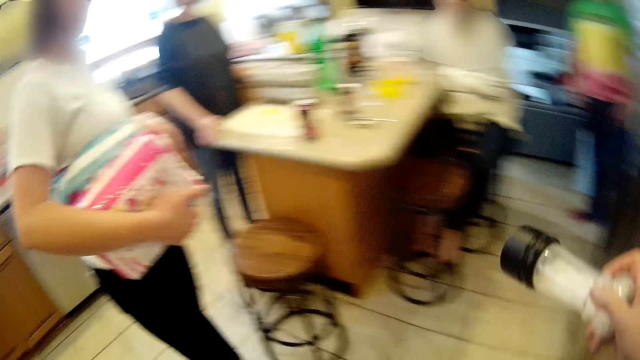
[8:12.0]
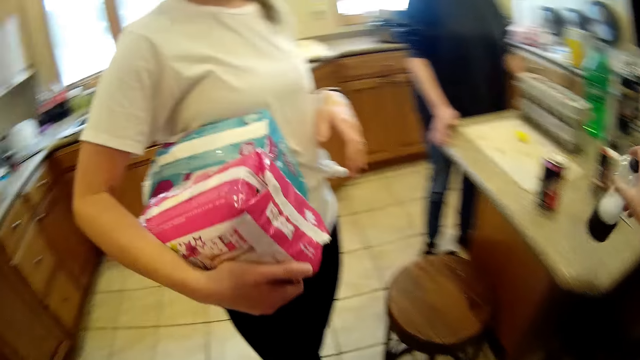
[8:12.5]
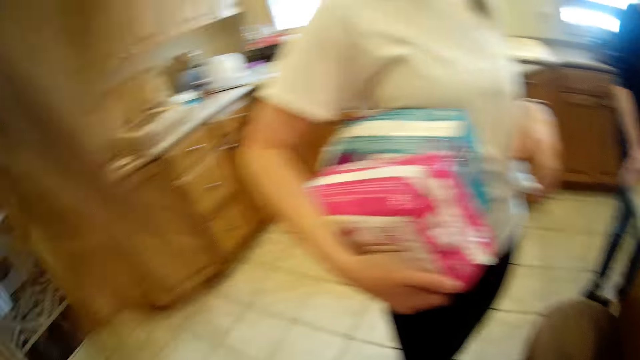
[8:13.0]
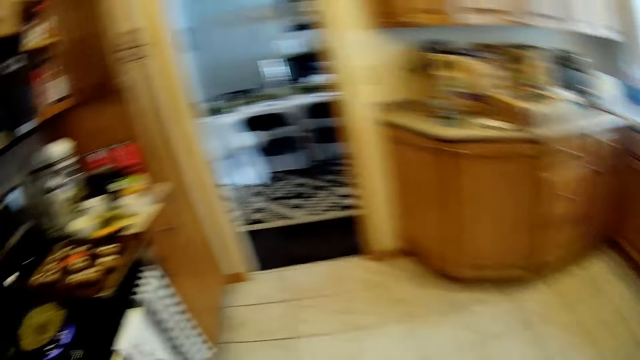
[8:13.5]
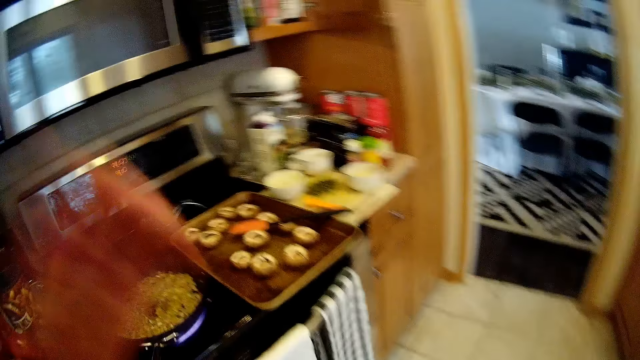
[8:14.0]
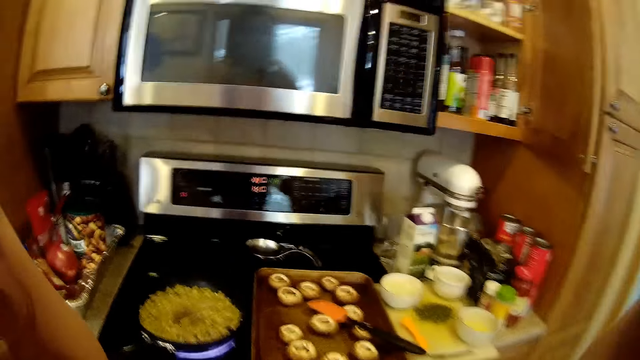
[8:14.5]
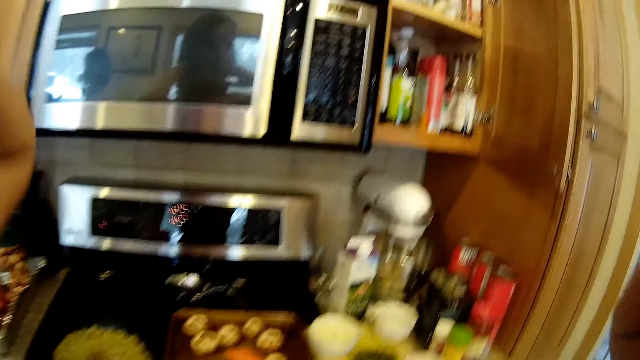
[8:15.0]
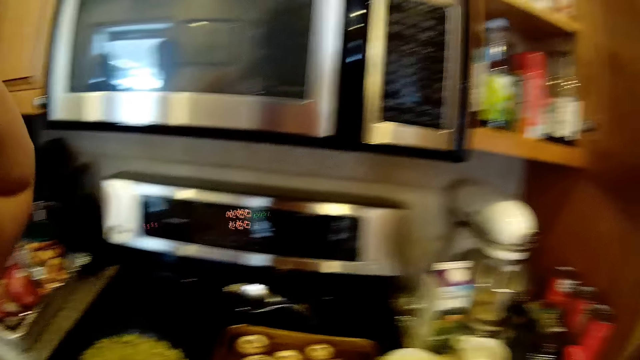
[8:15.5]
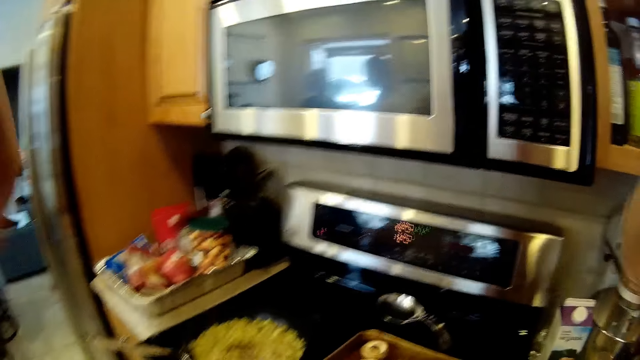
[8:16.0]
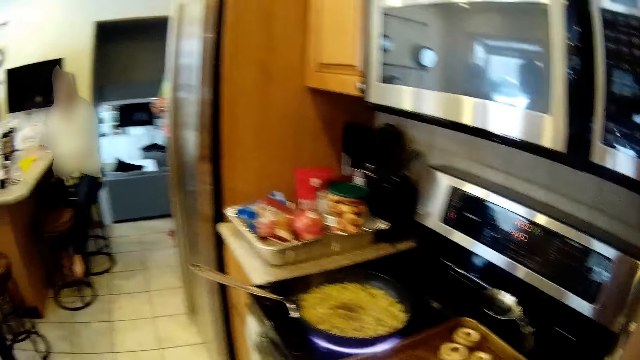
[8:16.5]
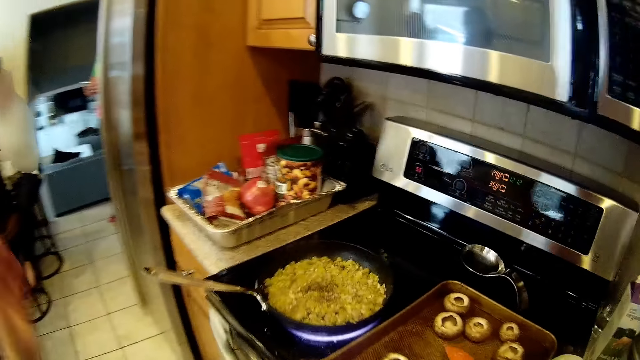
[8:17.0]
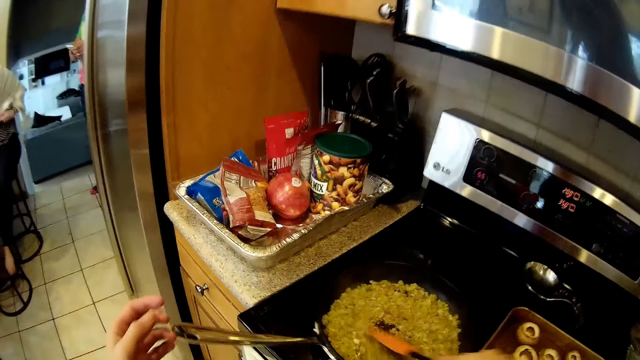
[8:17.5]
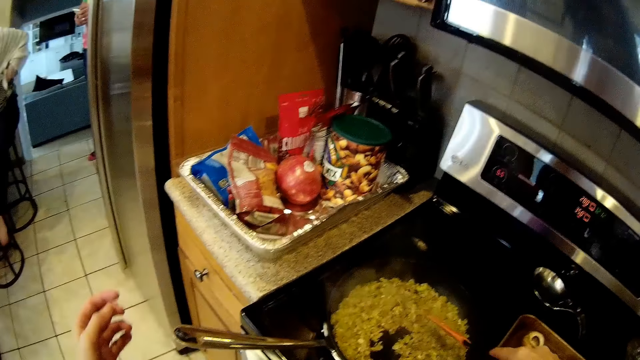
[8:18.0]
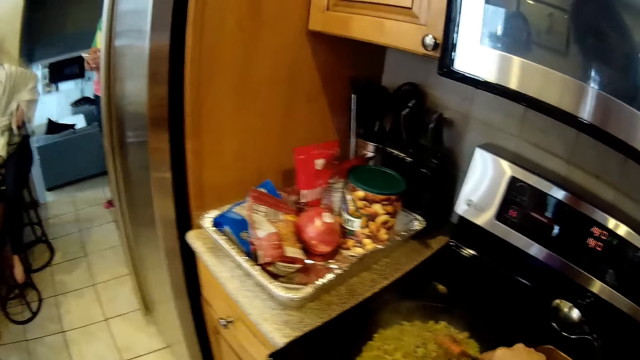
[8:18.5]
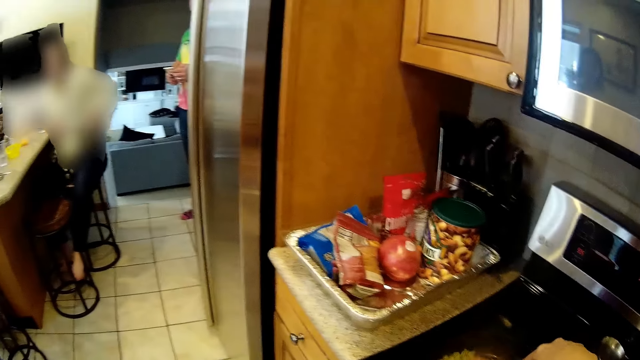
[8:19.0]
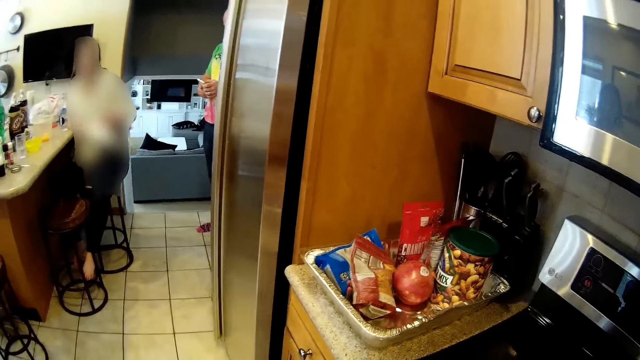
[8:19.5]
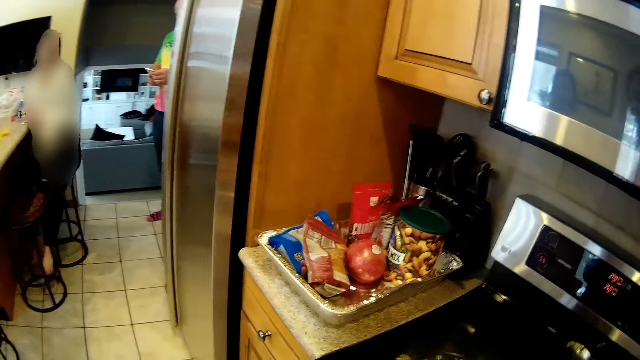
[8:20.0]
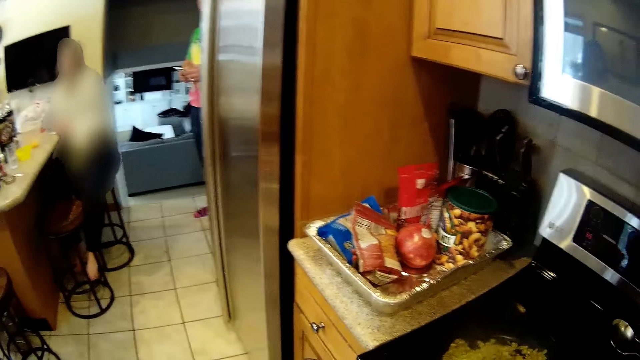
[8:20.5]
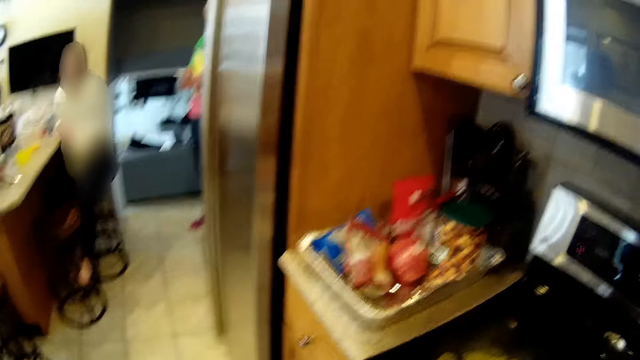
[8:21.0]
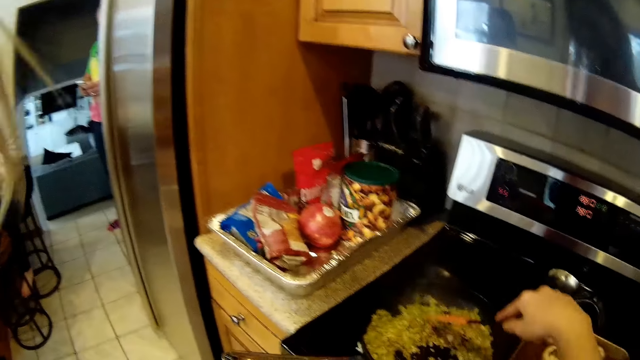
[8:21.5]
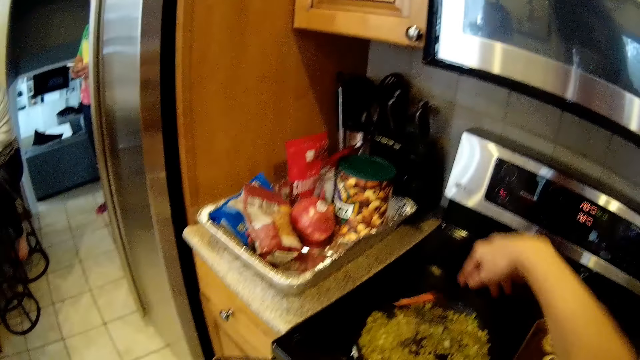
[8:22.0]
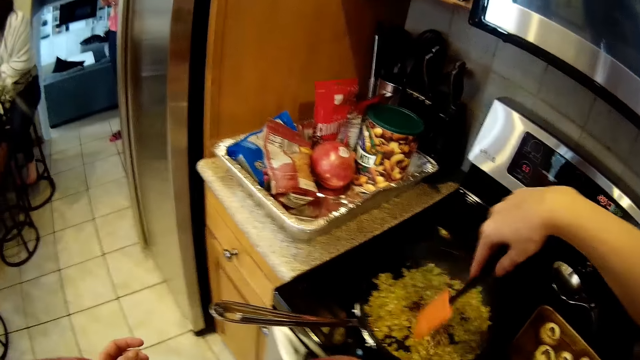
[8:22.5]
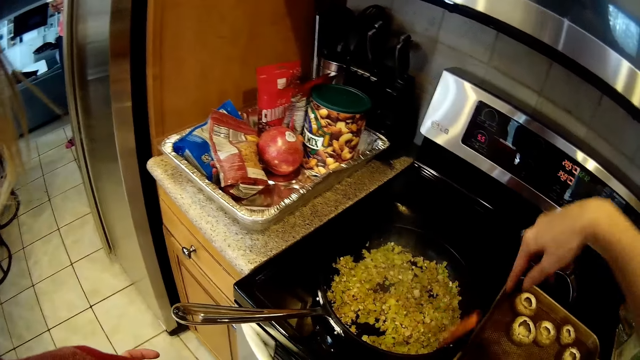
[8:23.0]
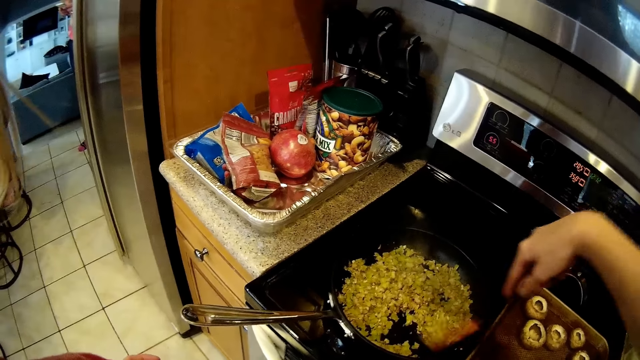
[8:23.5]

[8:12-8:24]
The camera wearer drops the jar of salt on the kitchen countertop. She adjusts her hair with her hands. She picks up the spatula from the tray on the kitchen countertop with her right hand. She stirs the sauce in the frying pan with the spatula in her right hand.

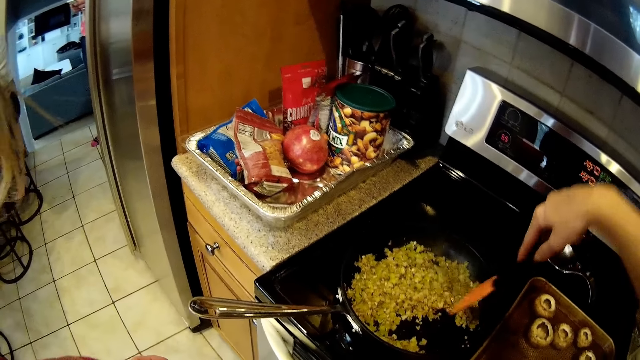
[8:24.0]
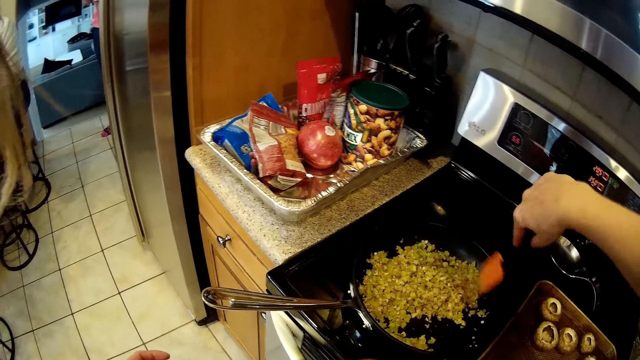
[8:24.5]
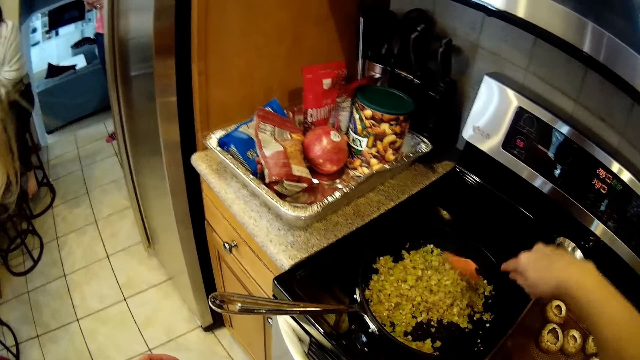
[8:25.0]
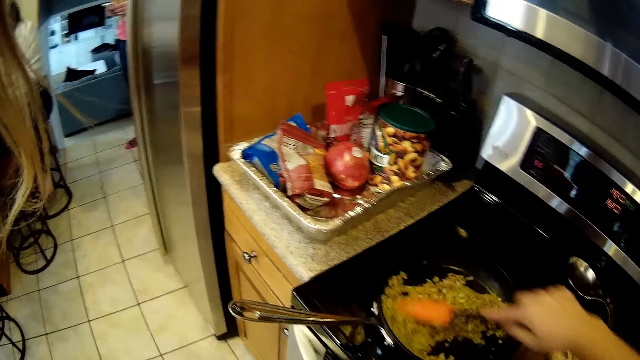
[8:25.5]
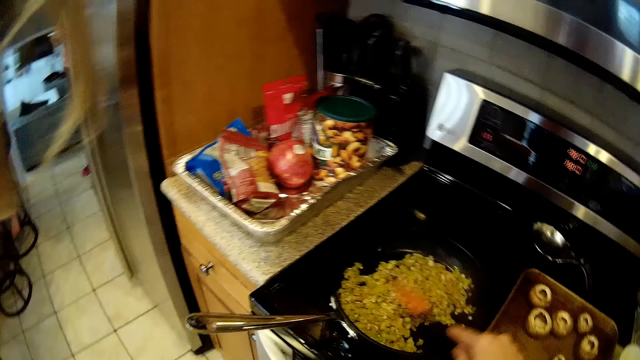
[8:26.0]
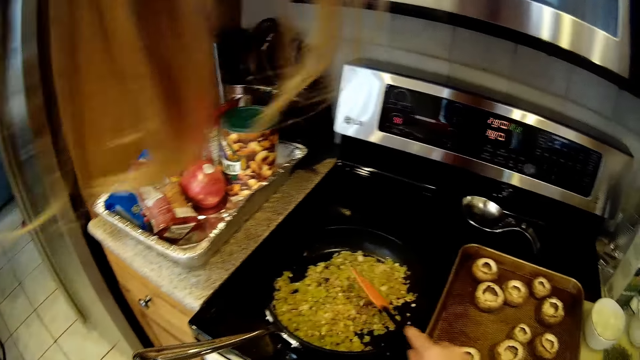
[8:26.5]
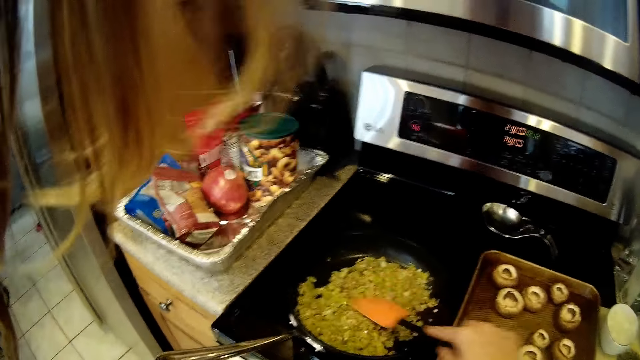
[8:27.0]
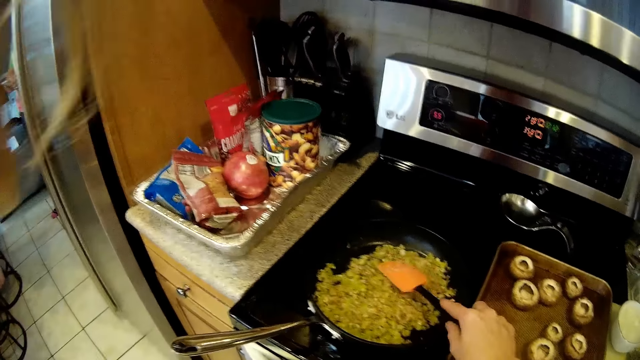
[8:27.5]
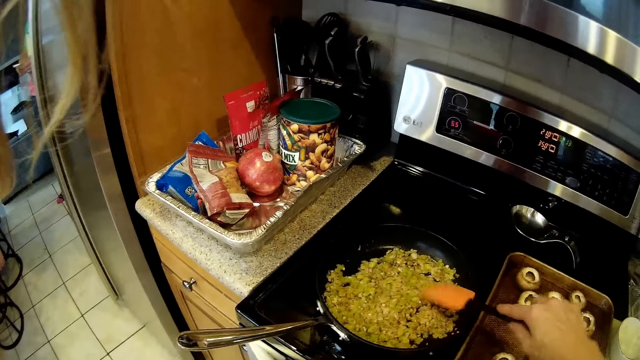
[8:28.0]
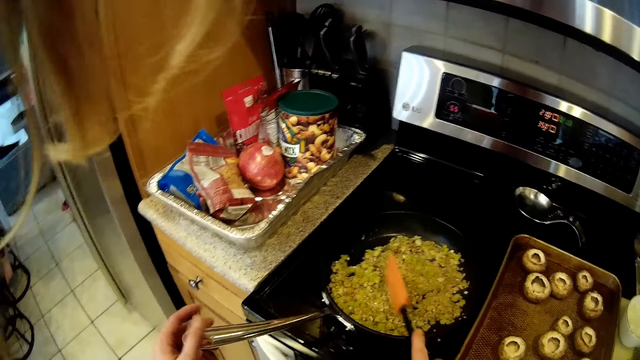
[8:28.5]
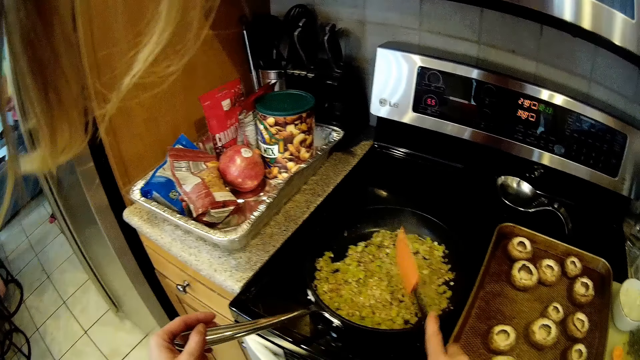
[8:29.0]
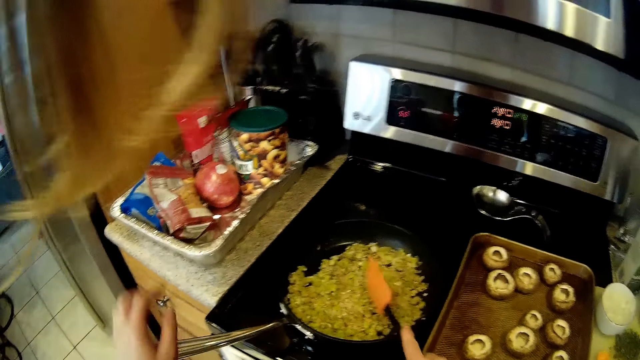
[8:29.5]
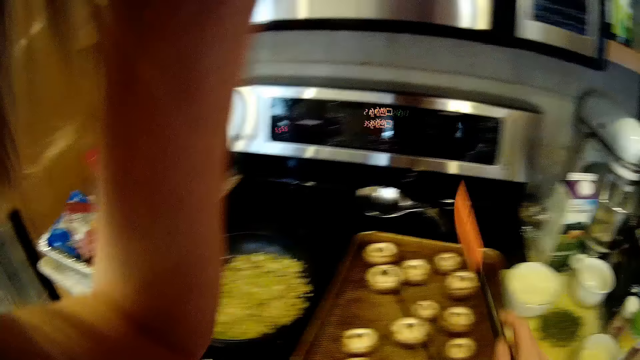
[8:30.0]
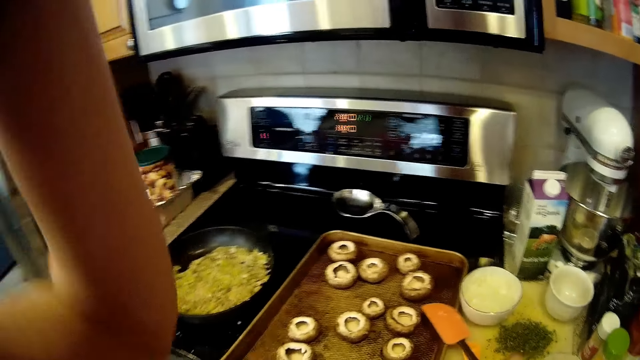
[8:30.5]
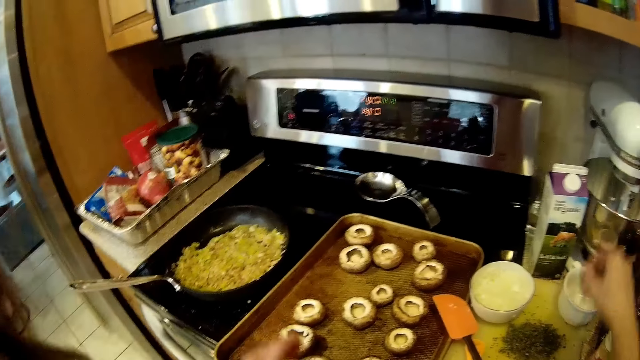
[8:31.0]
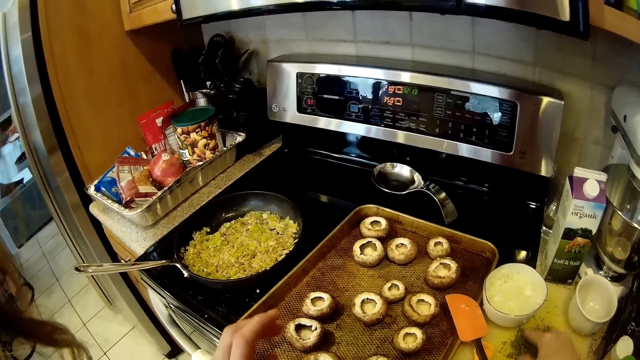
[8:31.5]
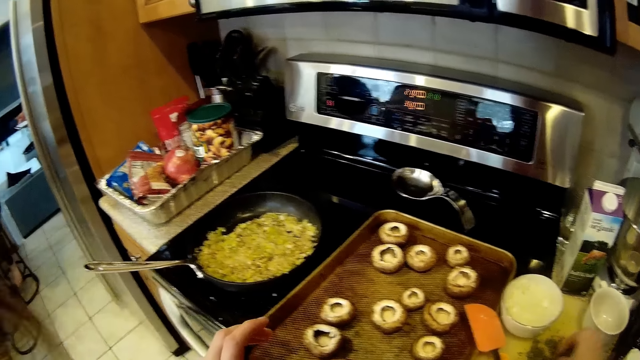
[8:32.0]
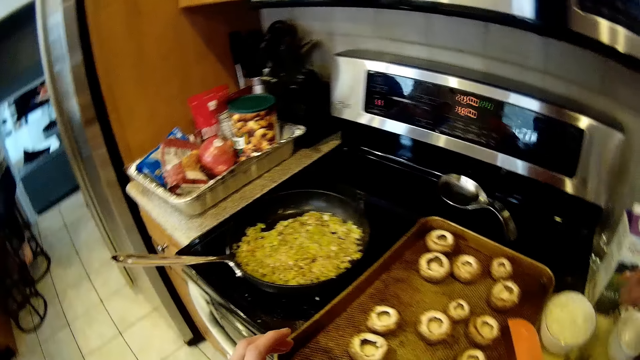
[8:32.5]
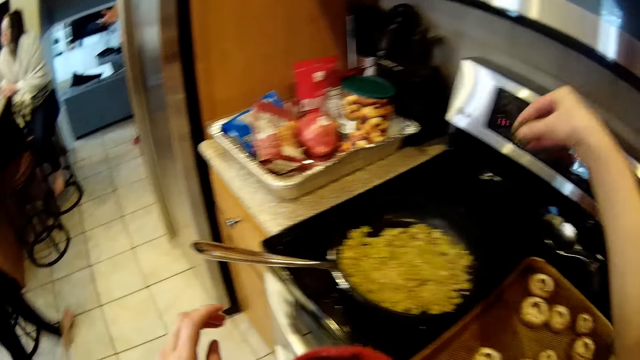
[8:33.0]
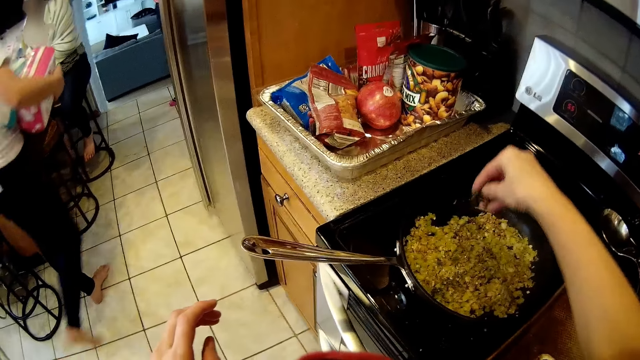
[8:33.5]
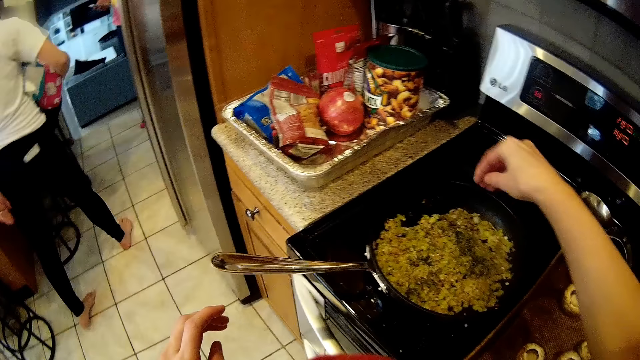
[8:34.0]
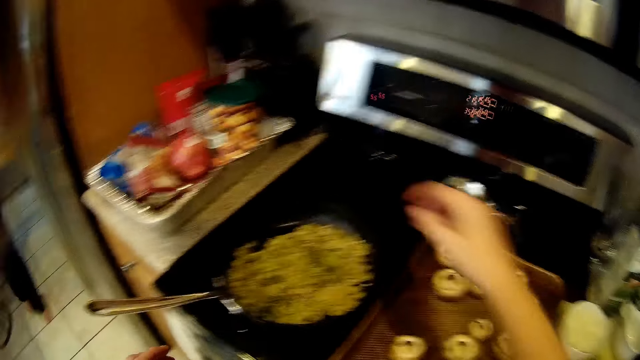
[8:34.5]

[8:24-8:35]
The camera wearer hits the spatula in her right hand on the edge of the frying pan. She holds the handle of the frying pan with her left hand. She adjusts her hair with her left hand. She drops the spatula inside the tray on the kitchen countertop. She picks up some spices from the chopping board with her right hand. She pours the spices into the frying pan on the gas cooker.
